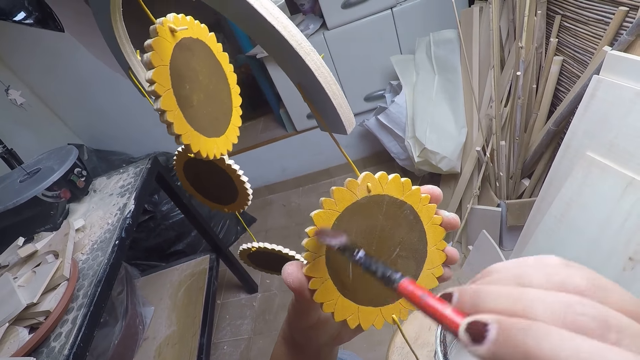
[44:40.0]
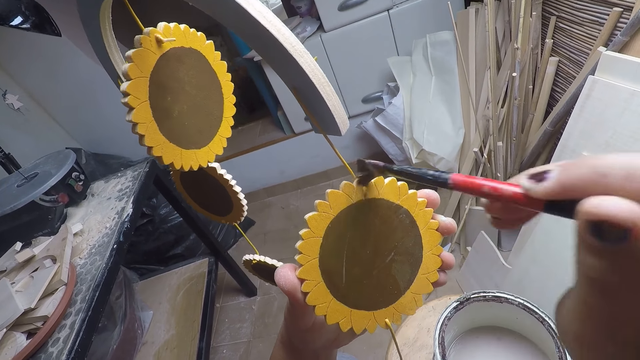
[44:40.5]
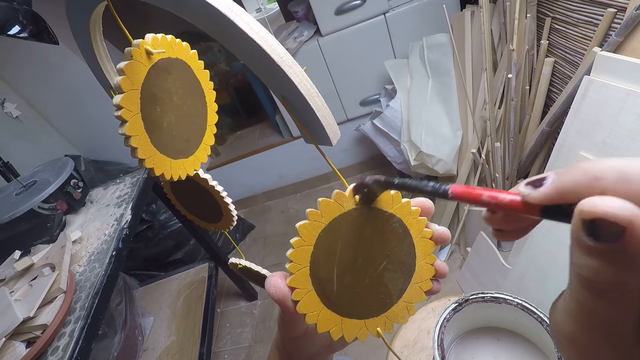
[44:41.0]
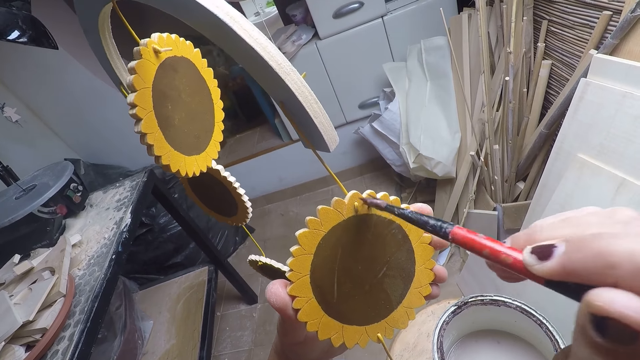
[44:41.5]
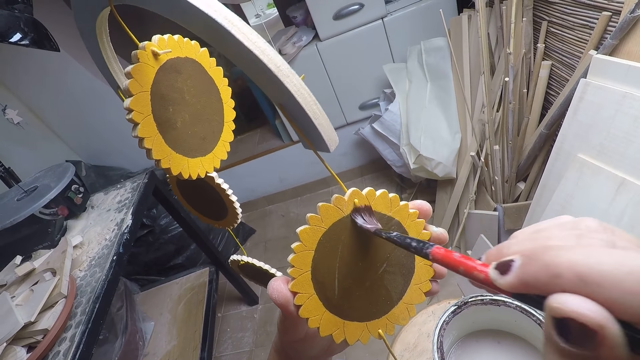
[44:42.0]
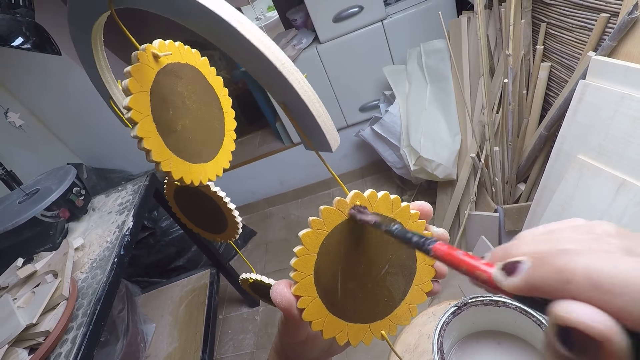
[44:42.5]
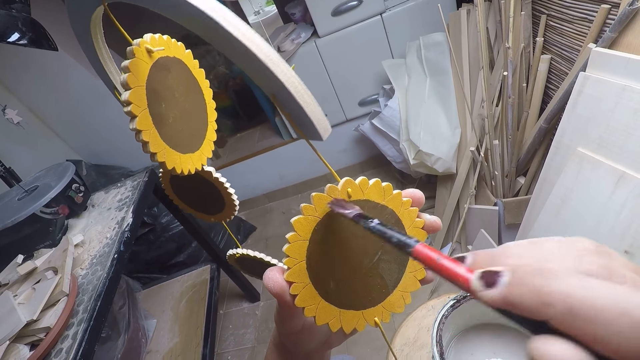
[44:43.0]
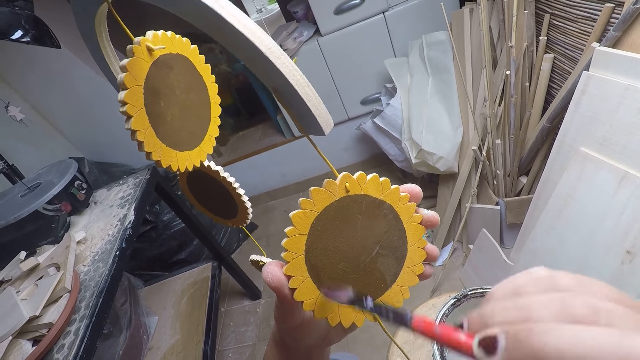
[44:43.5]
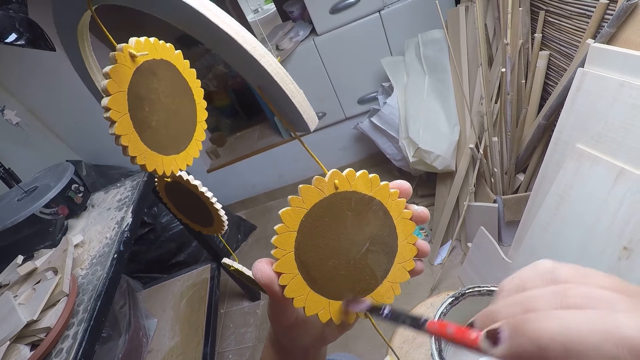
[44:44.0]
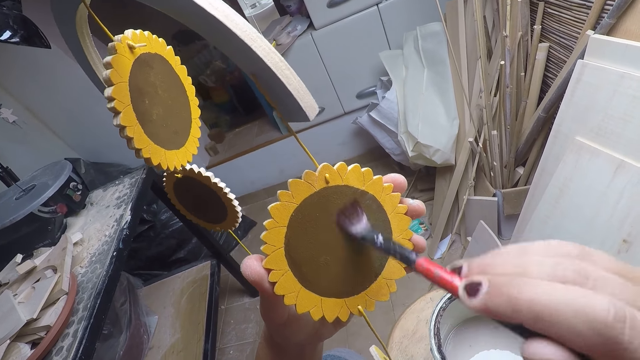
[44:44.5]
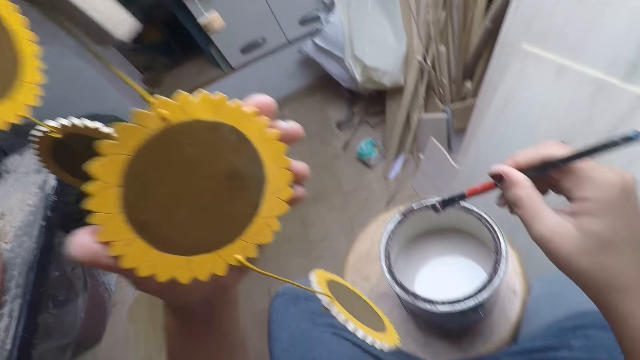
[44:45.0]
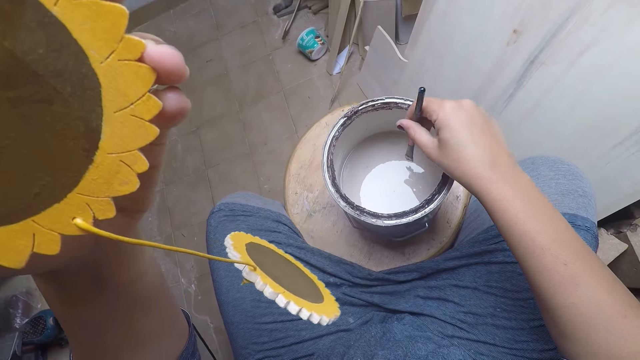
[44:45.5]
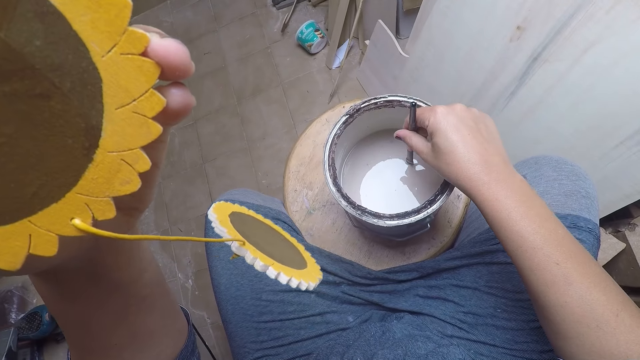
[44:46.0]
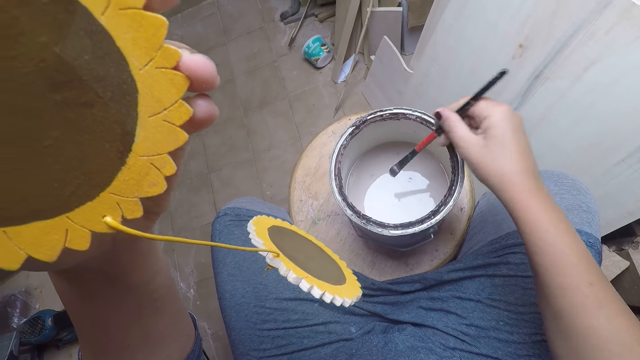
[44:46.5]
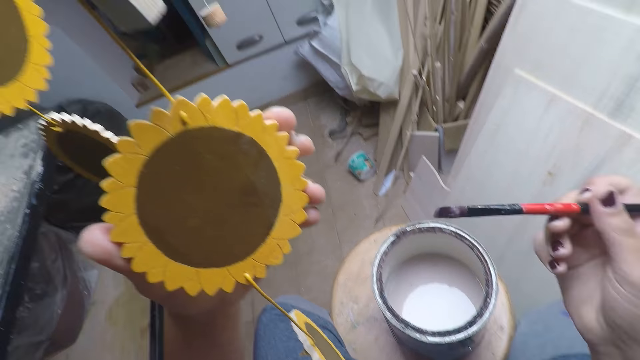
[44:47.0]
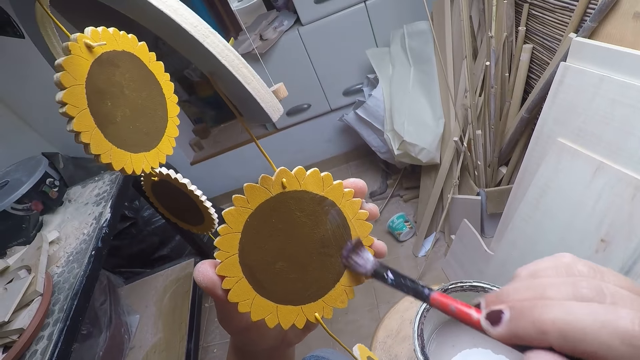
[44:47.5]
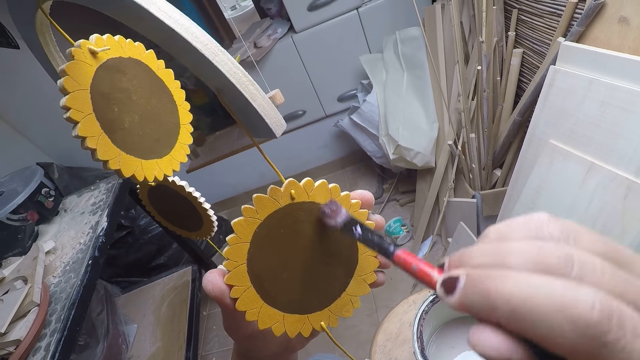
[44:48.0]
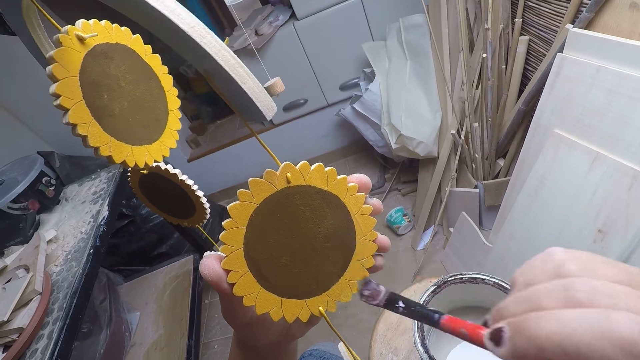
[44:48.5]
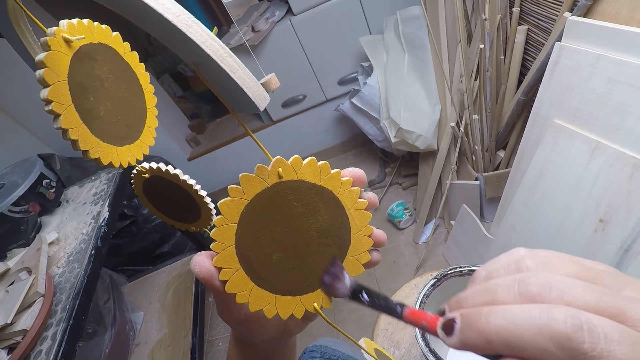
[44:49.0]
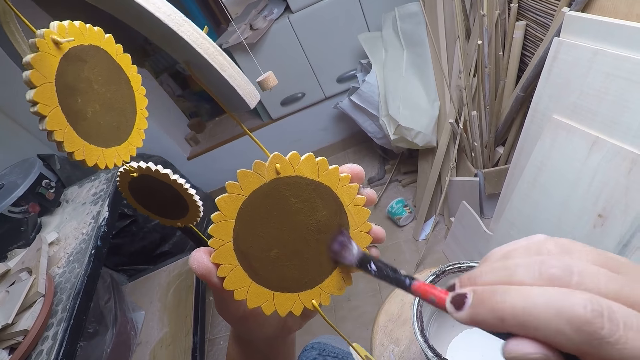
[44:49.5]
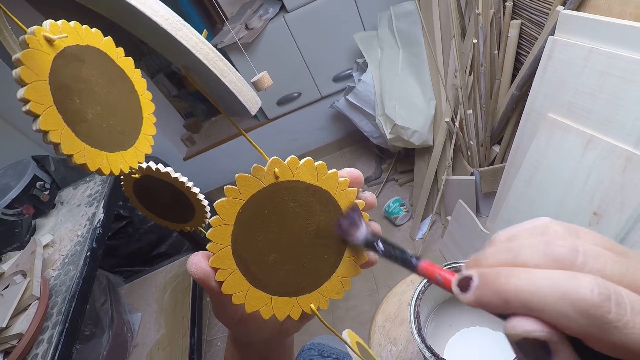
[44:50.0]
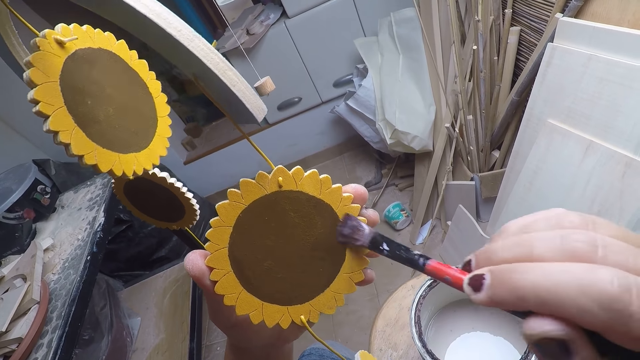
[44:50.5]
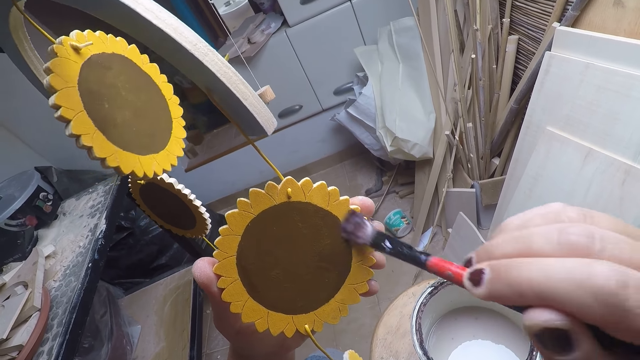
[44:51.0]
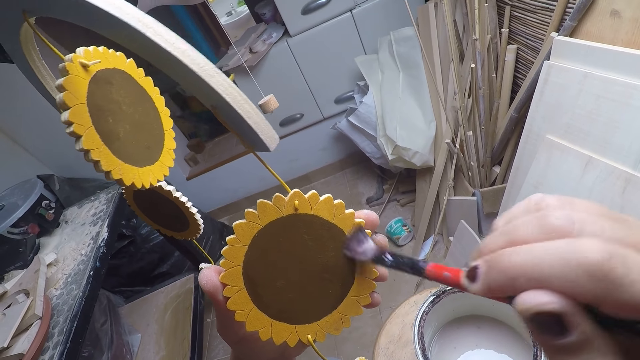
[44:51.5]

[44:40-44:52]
The camera wearer dips the brush inside the paint in the container. They remove the brush from the paint in the container. They paint the craft with the brush.

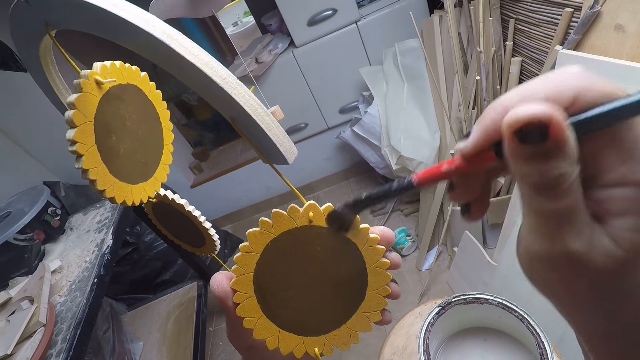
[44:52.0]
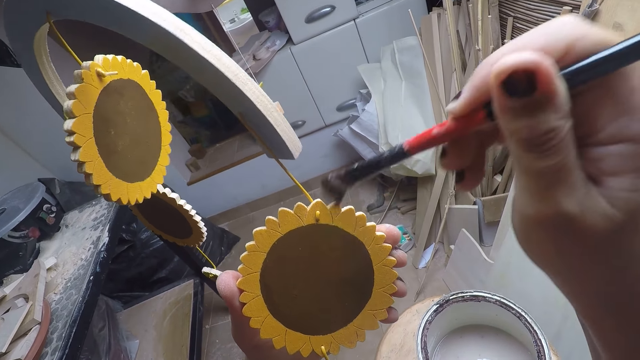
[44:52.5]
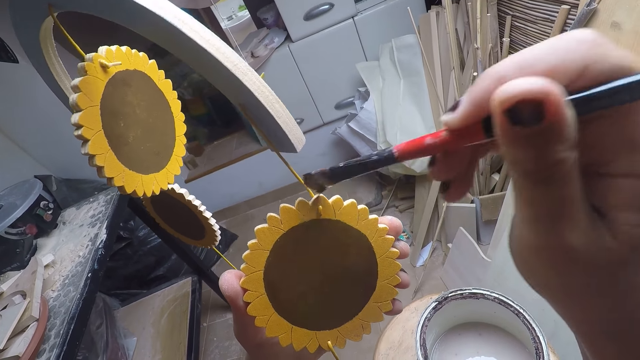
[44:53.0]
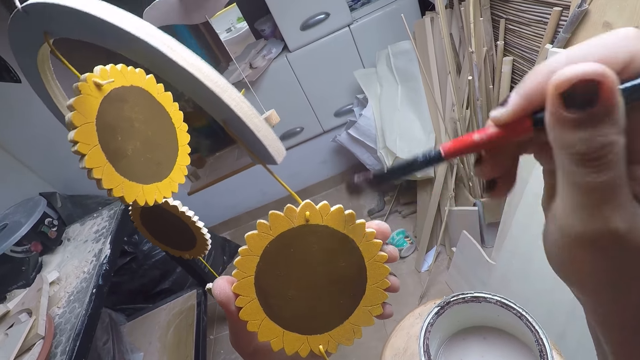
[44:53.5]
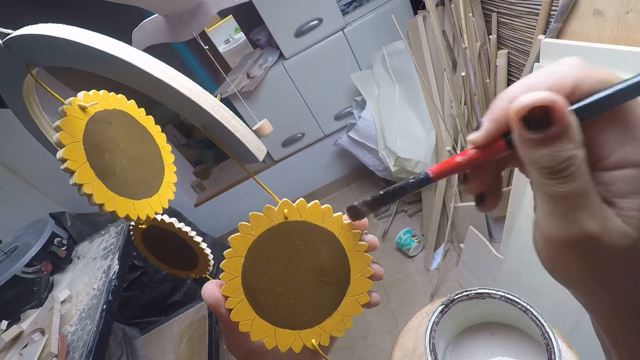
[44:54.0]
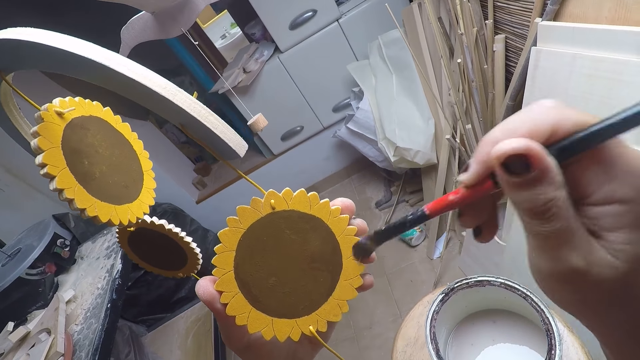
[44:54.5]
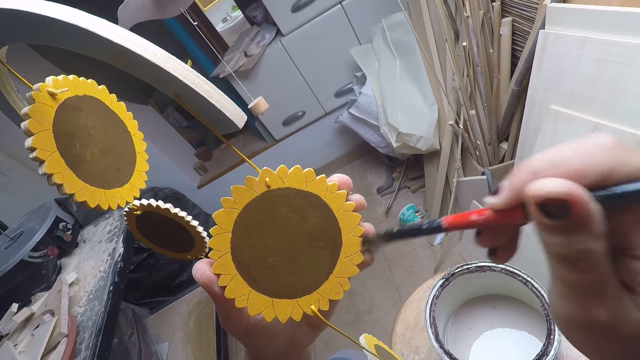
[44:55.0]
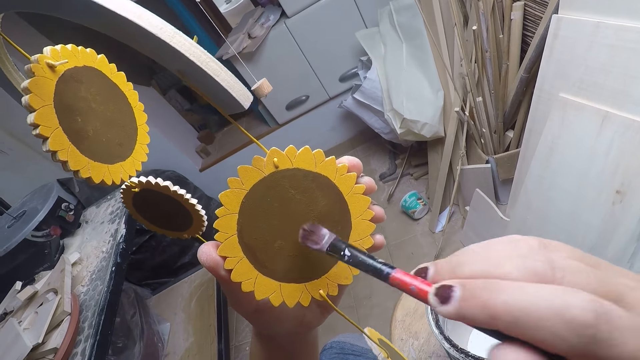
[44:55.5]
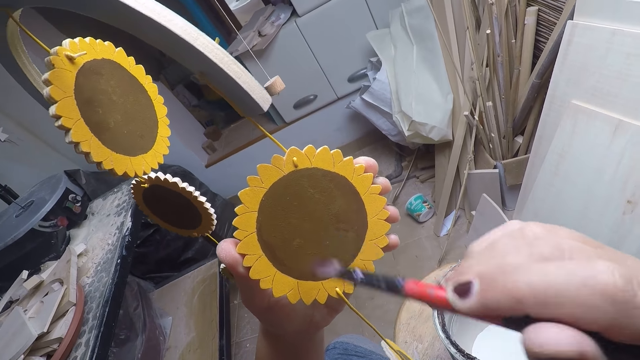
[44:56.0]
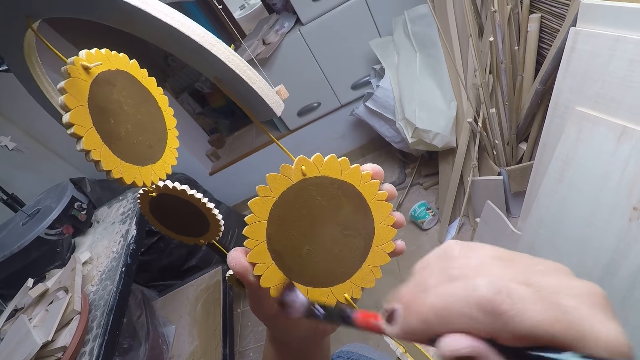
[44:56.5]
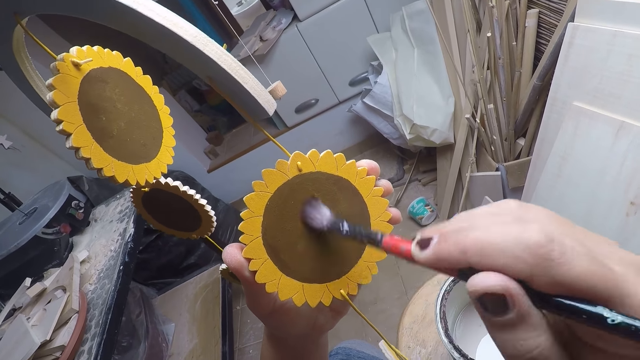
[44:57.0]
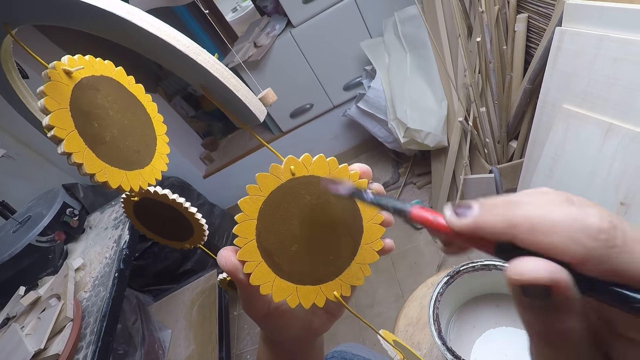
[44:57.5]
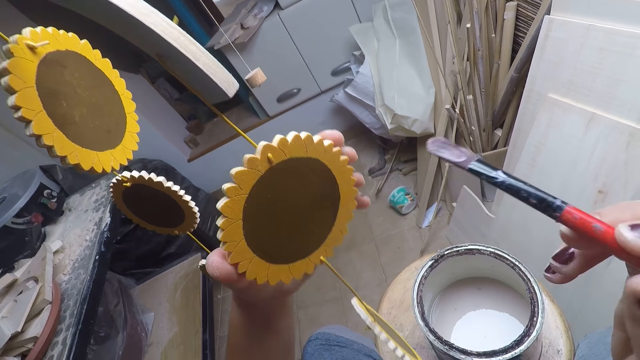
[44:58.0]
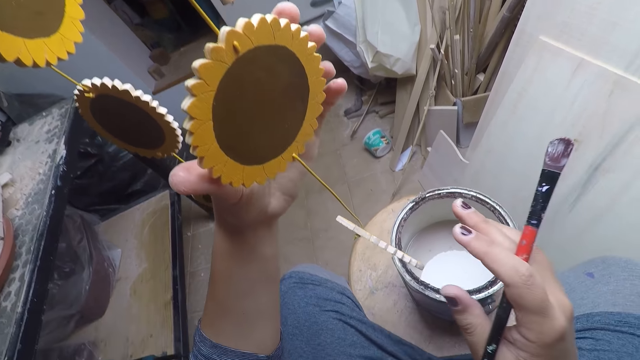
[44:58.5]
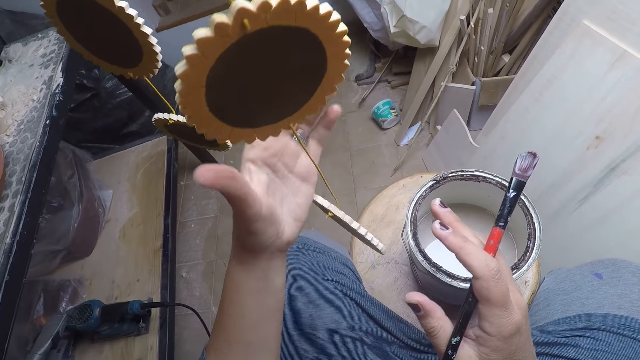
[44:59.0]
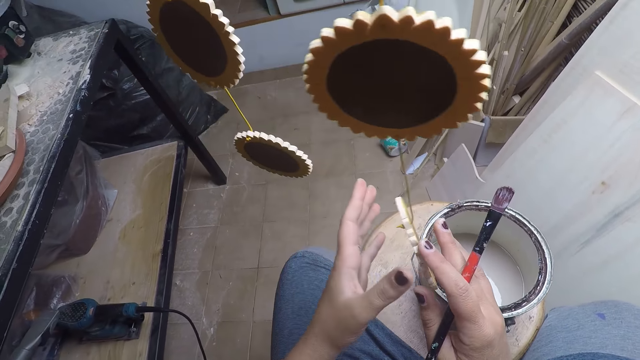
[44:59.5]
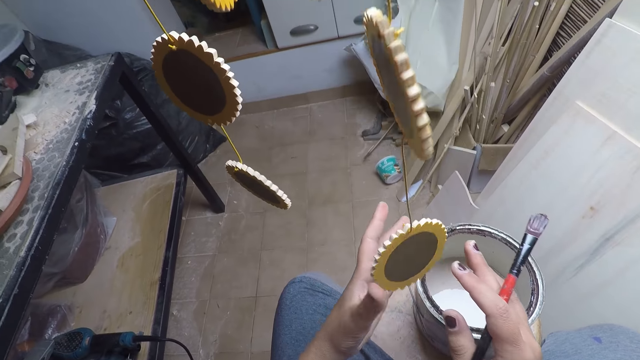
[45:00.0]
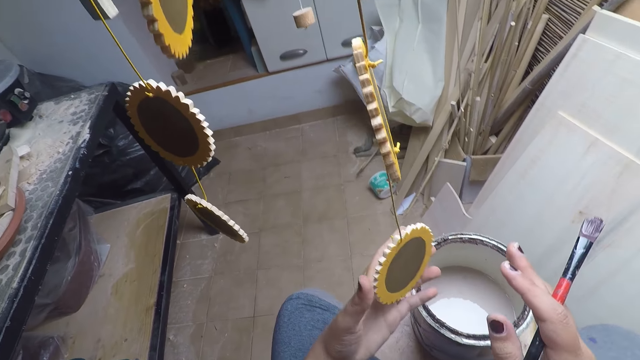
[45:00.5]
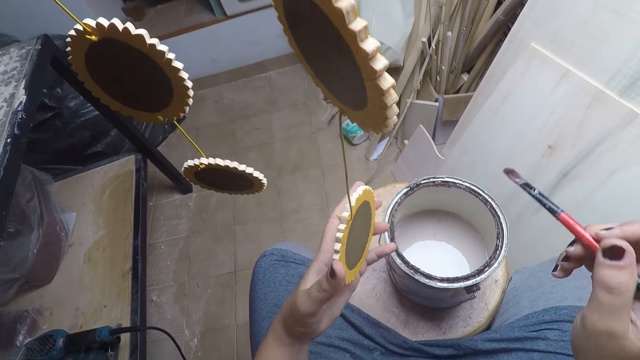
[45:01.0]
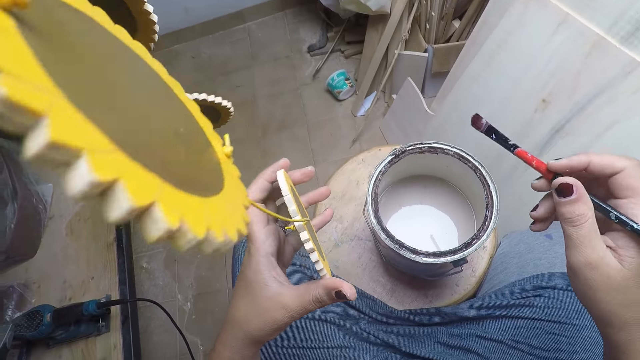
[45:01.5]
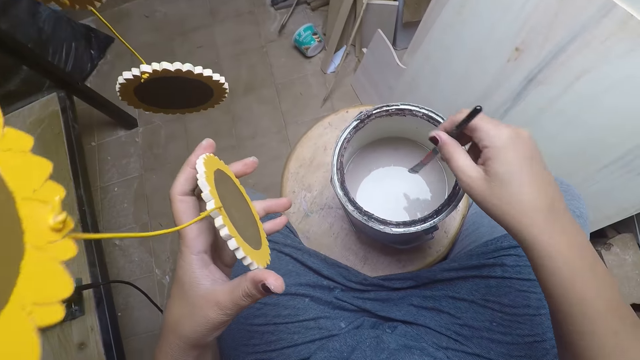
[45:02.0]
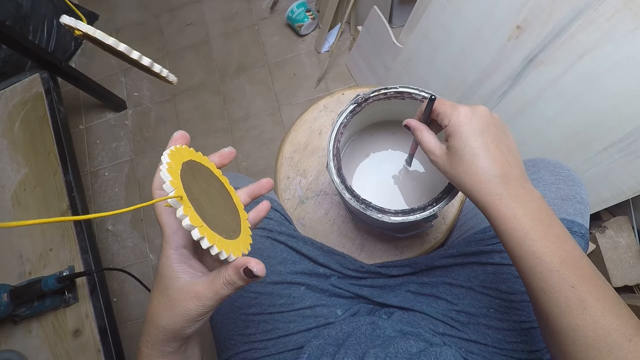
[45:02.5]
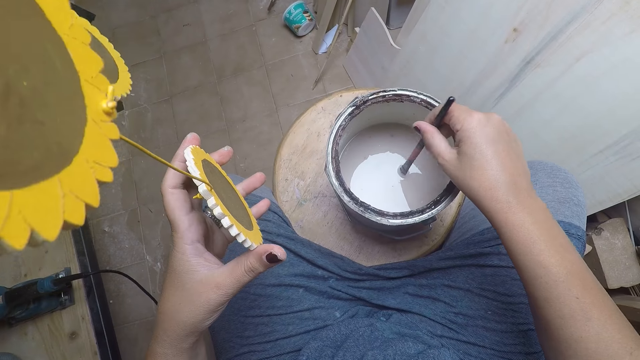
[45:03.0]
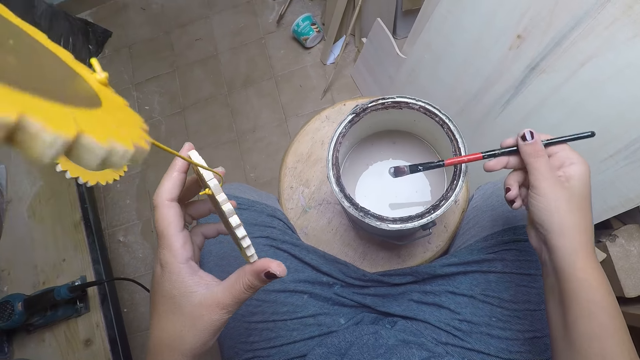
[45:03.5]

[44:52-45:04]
The camera wearer holds another craft with his left hand. He dips the brush inside the paint in the container. He removes the brush from the paint in the container.
